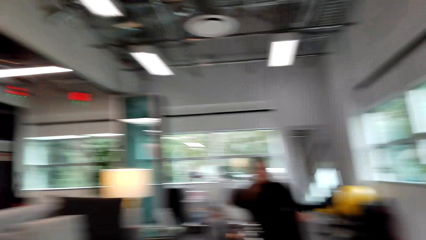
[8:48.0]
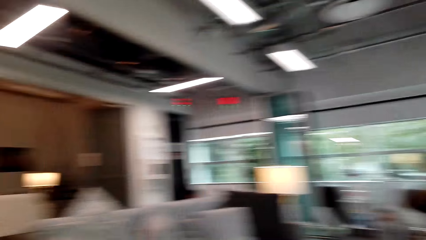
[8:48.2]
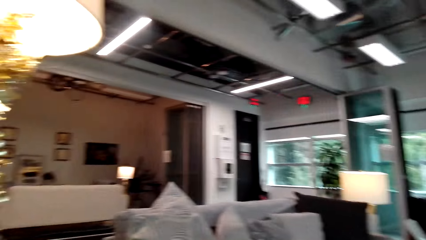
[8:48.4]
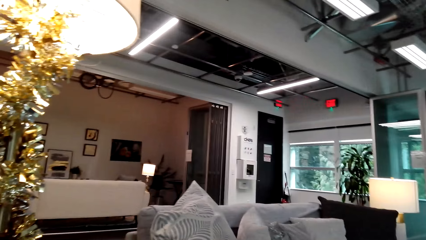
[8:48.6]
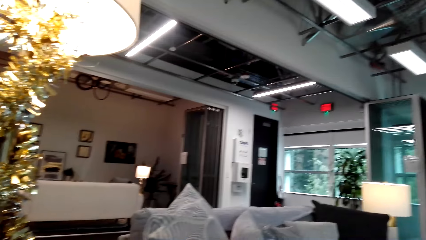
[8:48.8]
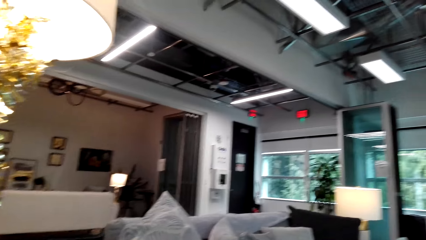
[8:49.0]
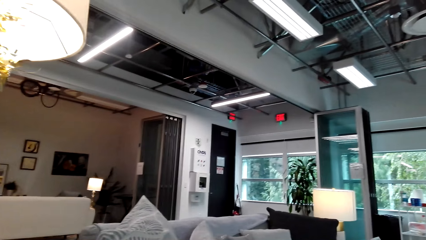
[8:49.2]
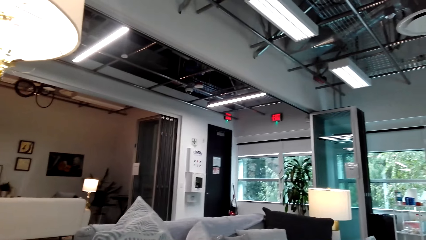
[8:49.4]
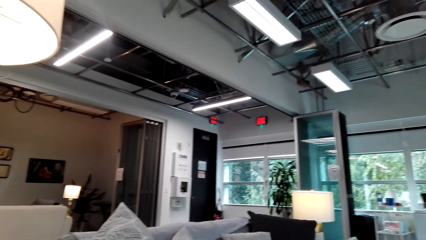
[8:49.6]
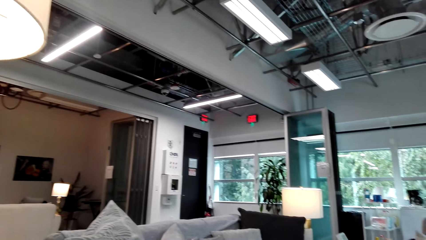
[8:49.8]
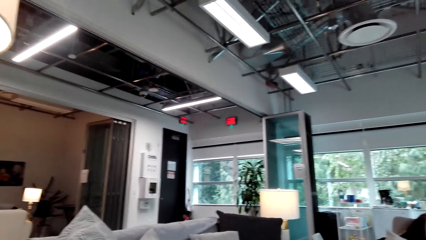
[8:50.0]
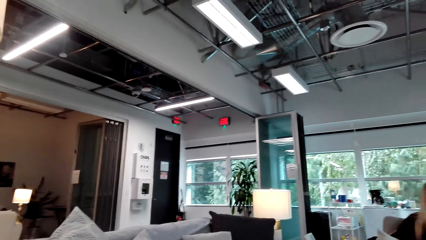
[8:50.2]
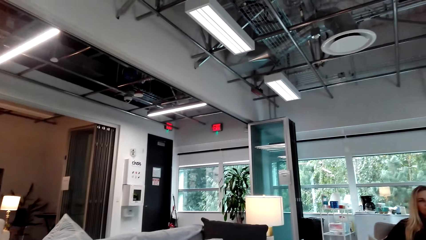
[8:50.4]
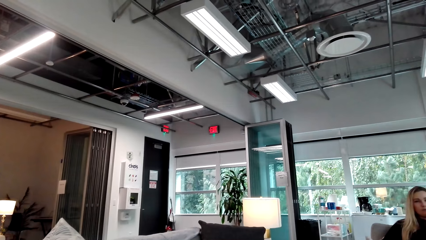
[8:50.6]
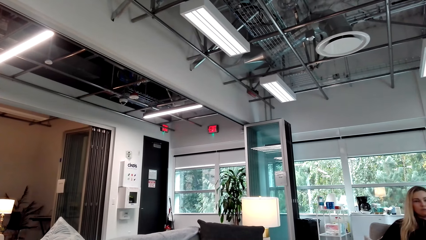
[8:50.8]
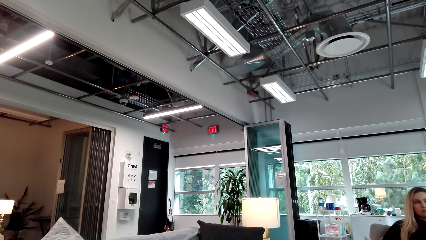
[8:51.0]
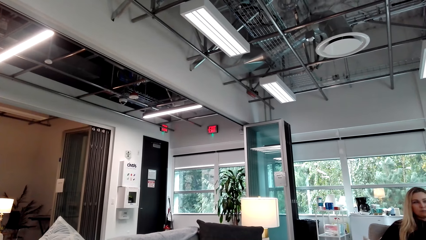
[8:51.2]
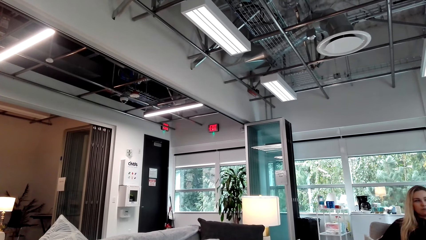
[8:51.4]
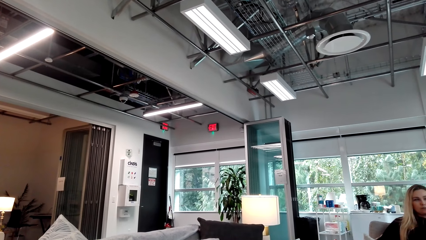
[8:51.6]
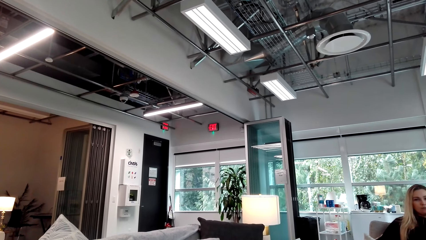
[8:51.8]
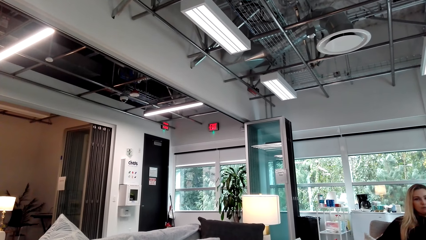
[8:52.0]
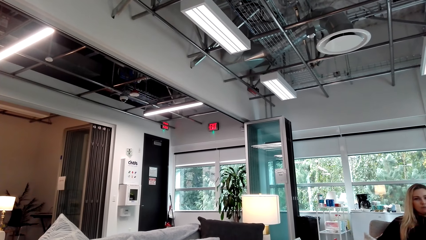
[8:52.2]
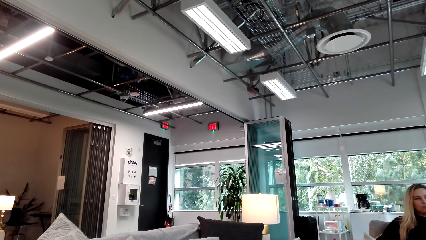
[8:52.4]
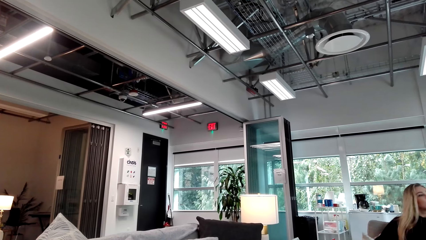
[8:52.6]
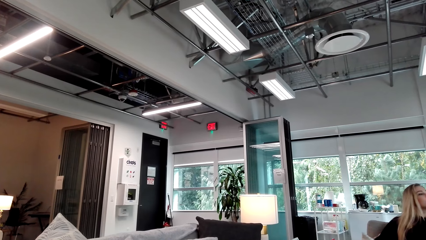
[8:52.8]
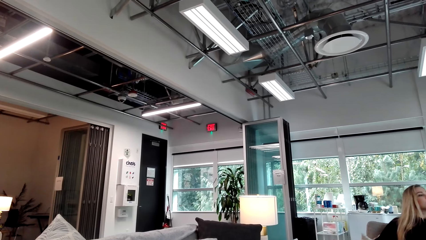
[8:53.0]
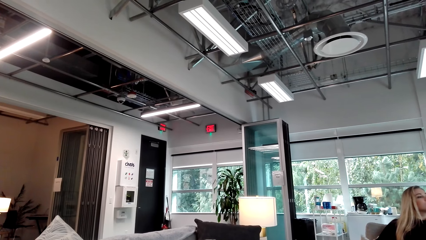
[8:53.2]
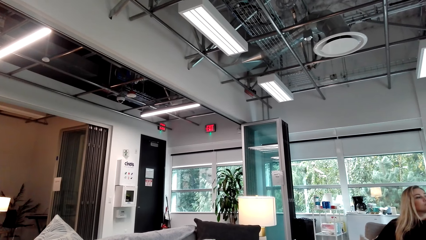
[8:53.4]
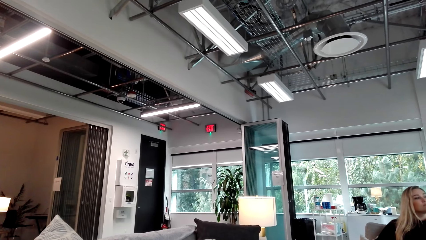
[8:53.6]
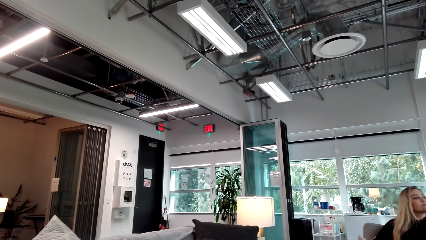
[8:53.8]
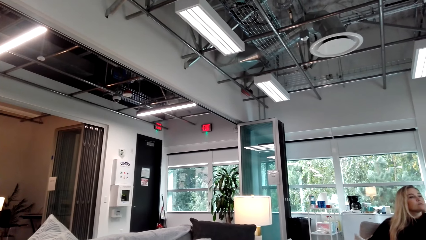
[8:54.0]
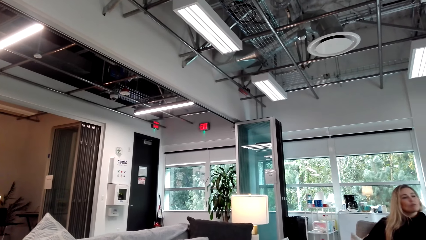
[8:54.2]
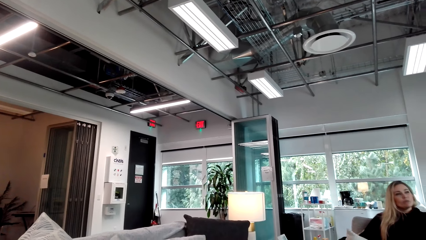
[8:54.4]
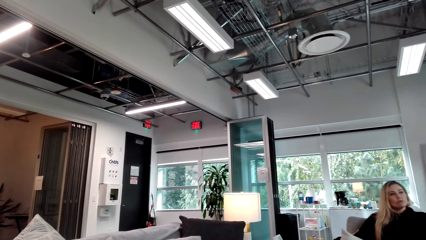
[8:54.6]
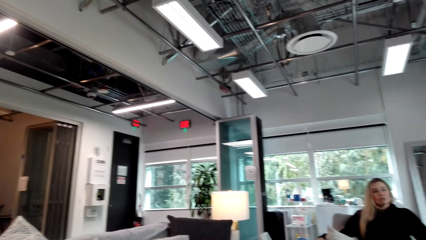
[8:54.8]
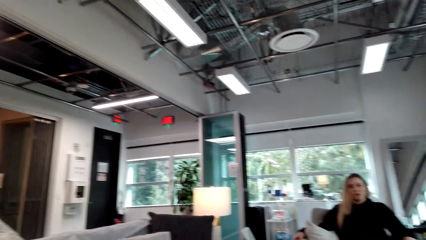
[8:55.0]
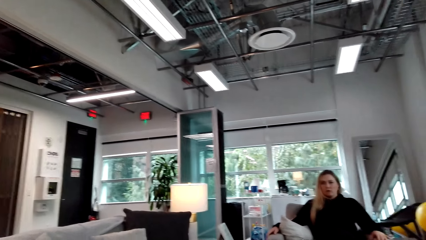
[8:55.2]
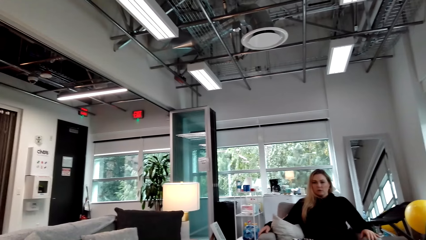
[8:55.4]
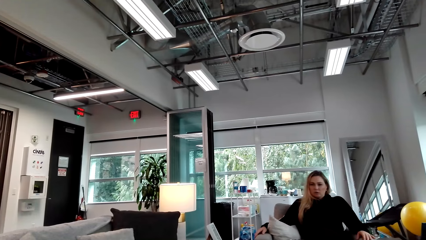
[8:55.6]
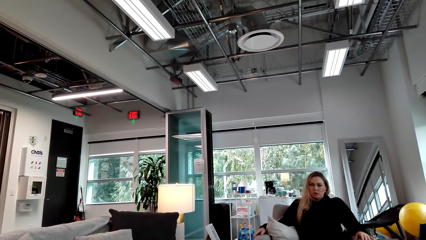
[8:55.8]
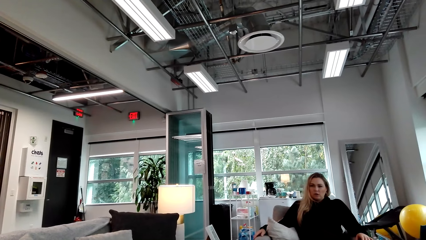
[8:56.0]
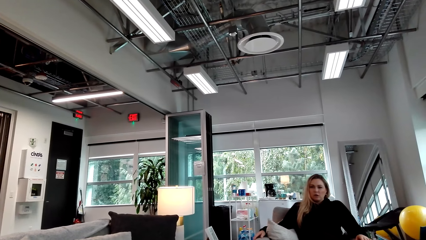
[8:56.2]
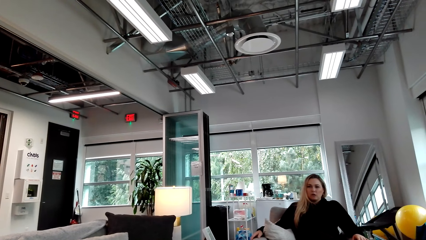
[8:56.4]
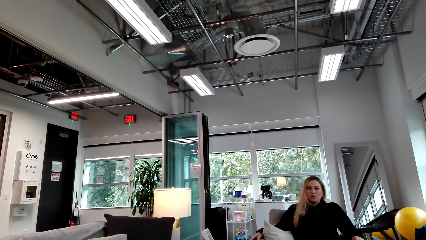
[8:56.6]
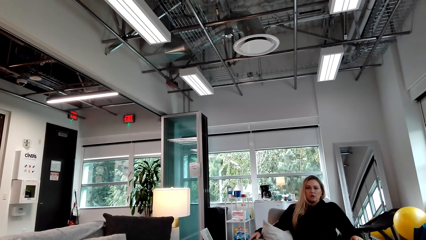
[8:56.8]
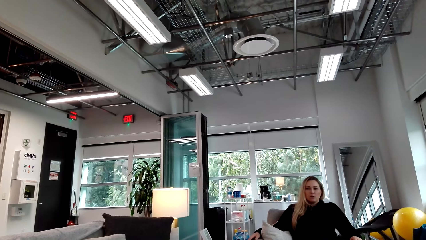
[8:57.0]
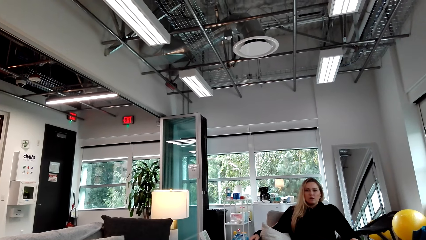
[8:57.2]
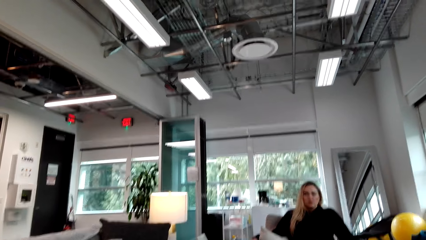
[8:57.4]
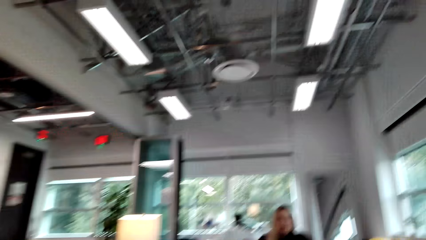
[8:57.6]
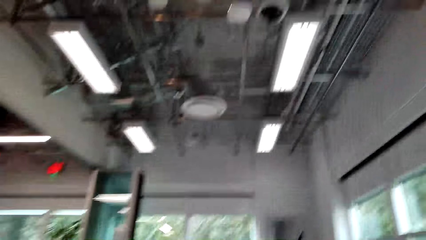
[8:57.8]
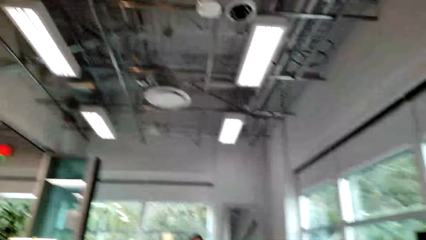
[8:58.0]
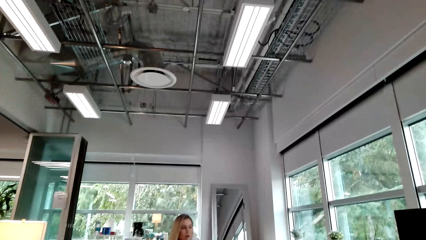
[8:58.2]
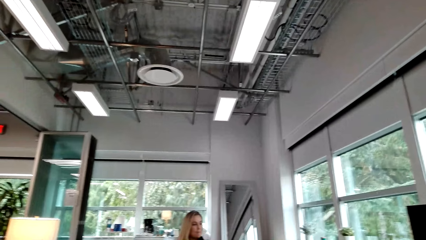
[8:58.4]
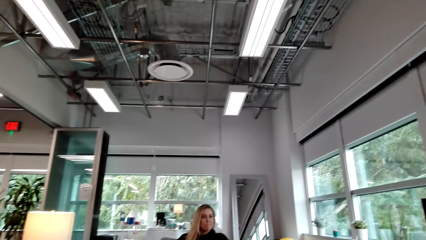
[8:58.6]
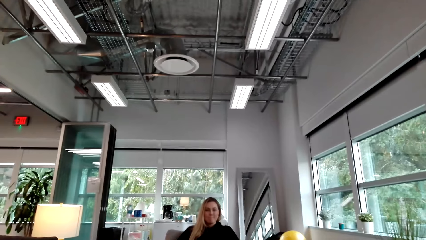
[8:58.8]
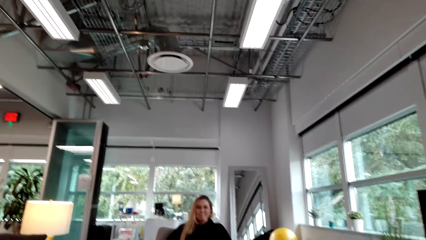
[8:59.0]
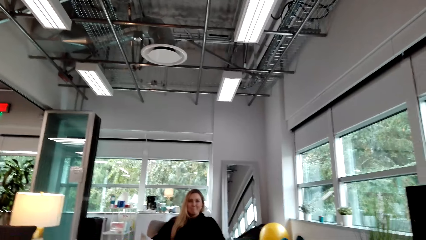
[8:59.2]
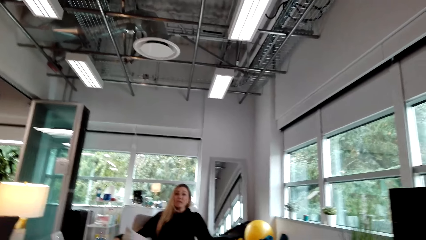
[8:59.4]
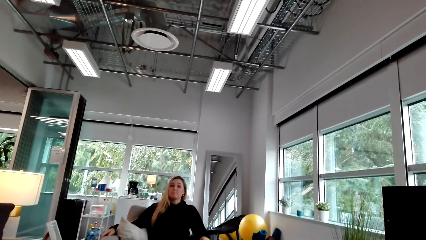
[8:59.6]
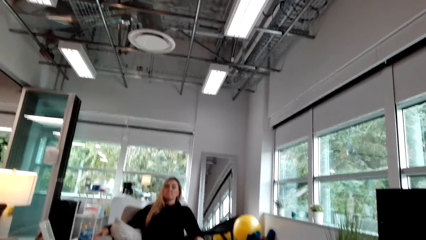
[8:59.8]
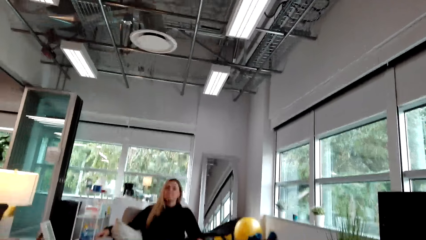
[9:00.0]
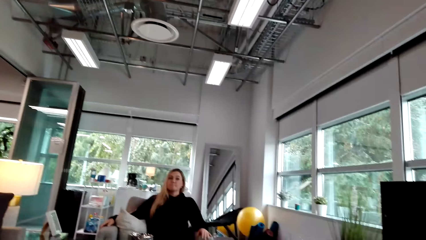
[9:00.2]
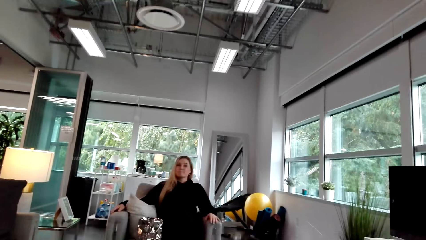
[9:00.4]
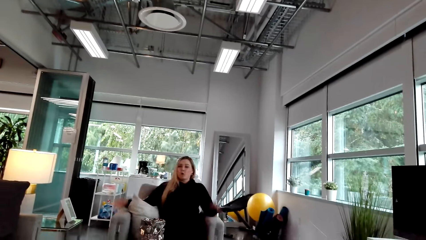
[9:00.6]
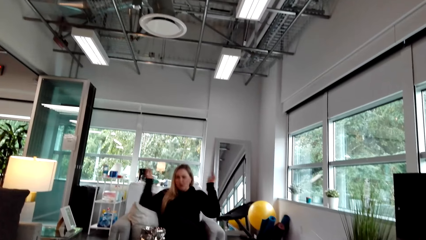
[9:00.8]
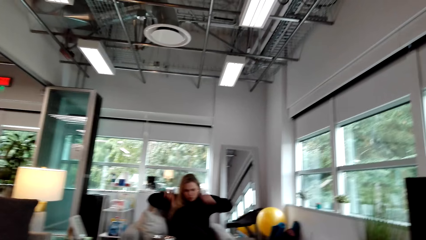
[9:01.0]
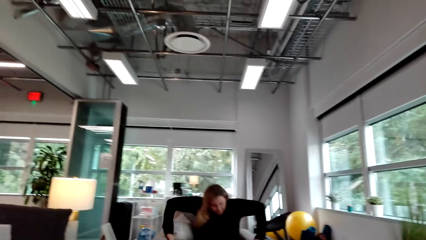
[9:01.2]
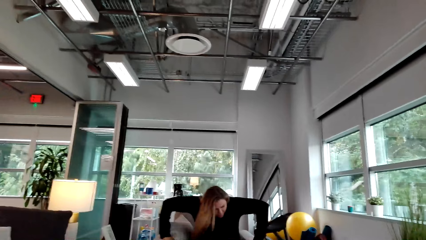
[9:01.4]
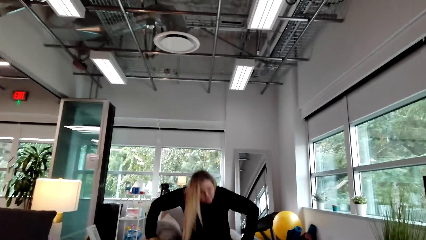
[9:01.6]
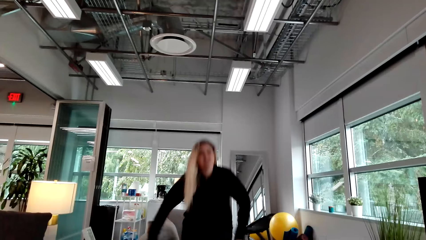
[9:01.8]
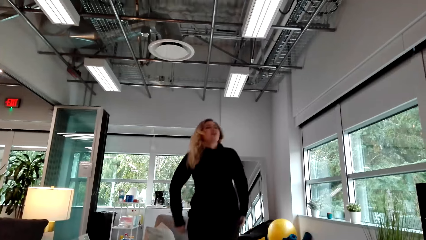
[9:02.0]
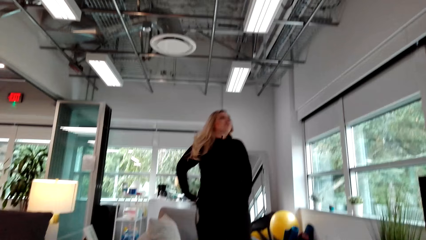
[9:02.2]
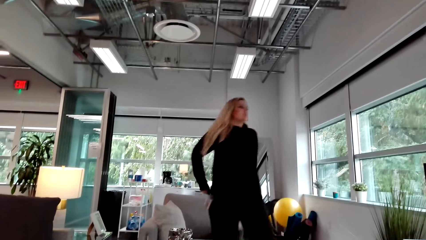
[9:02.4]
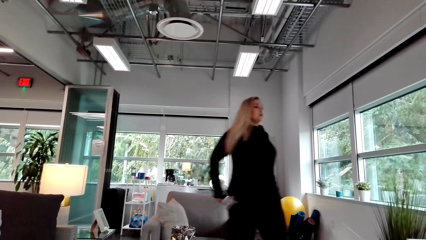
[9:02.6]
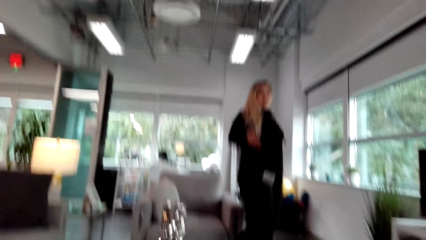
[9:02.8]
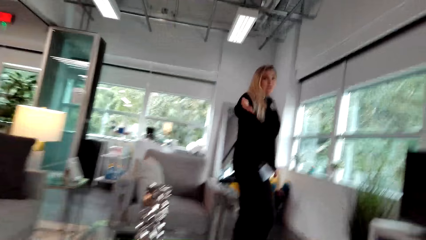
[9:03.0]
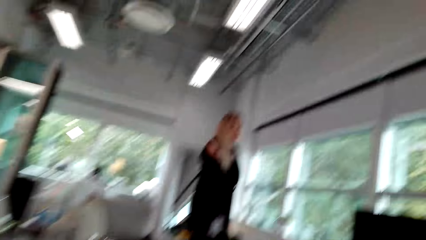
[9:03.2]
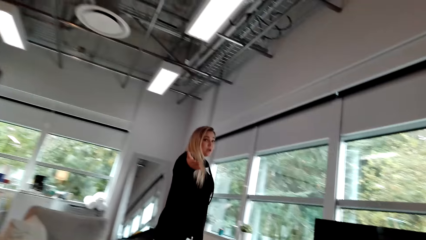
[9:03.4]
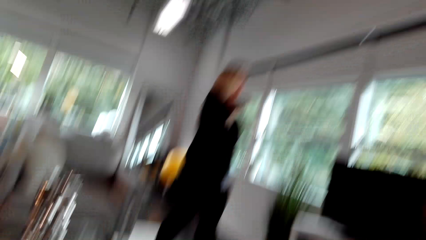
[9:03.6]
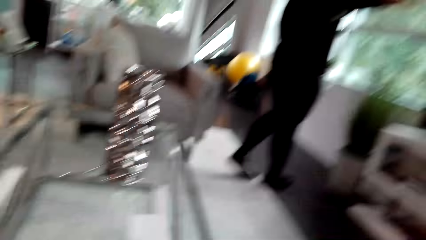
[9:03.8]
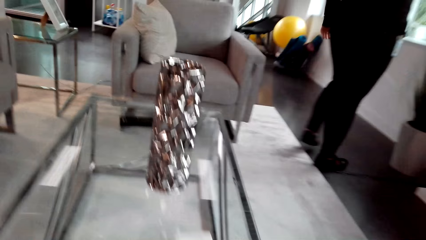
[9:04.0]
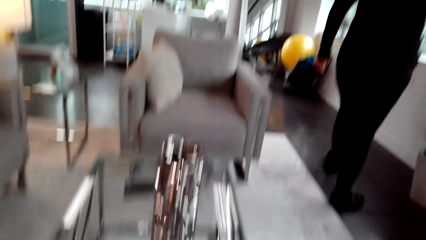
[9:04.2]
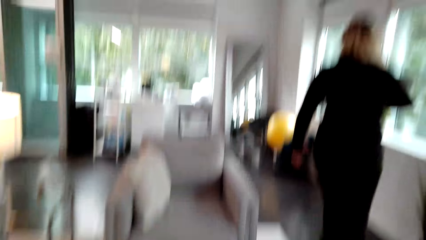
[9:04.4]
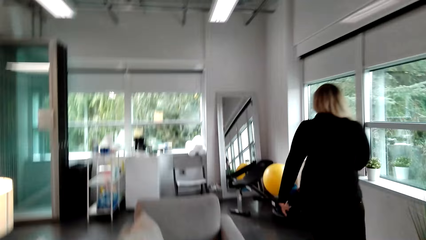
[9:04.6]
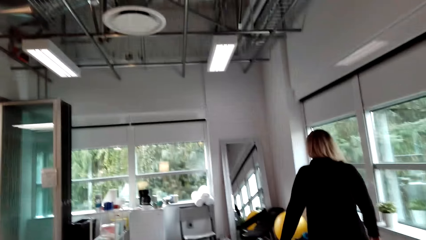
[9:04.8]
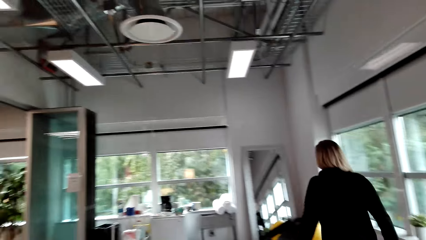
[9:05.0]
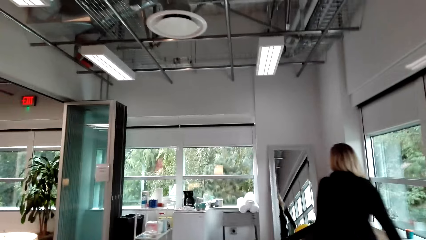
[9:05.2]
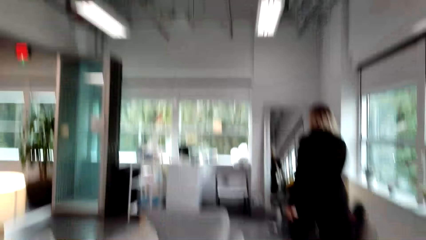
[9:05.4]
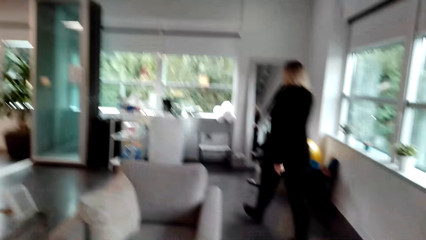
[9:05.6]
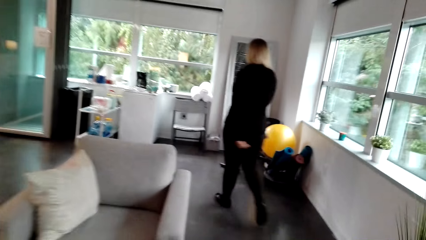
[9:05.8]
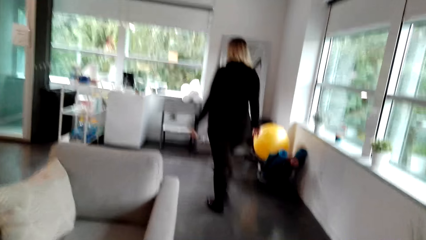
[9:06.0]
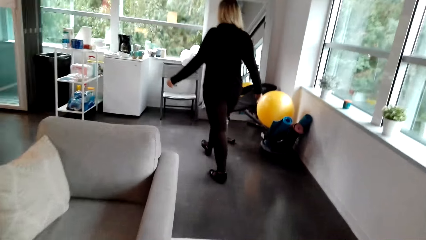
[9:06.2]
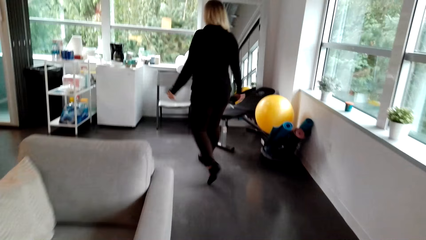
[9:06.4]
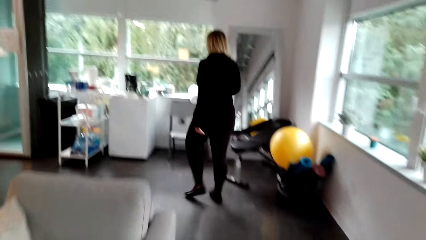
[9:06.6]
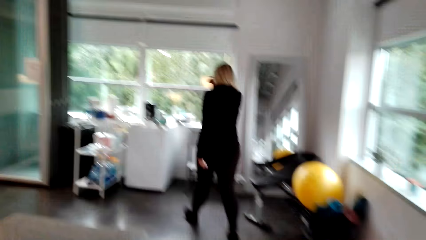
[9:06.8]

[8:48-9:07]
The camera wearer looks around the house. They talk to a woman. The woman stands up. The woman walks in the house. The camera wearer walks in the house.
